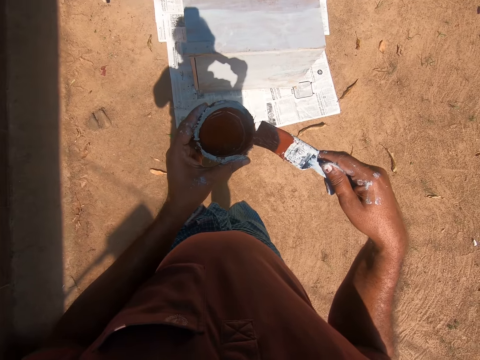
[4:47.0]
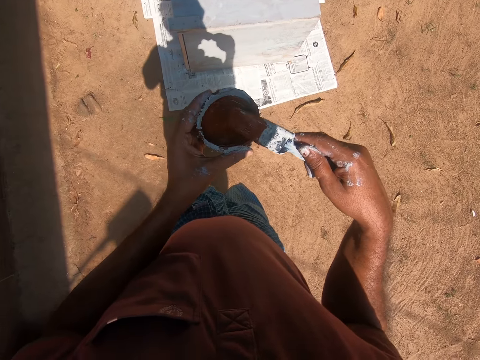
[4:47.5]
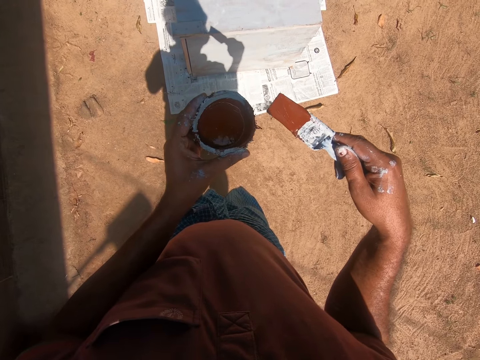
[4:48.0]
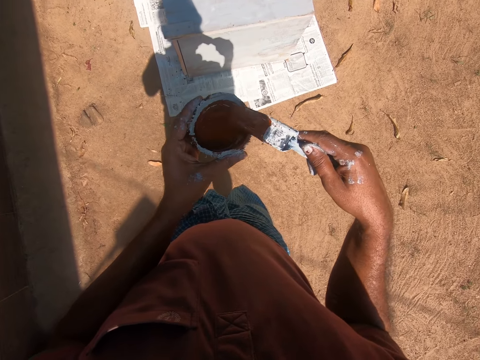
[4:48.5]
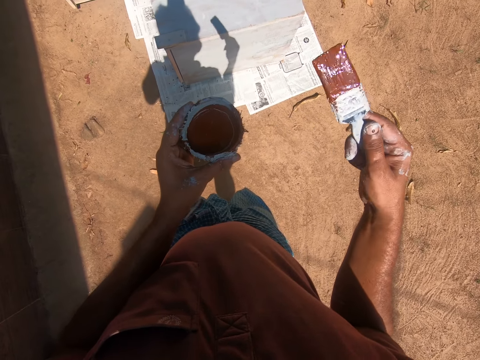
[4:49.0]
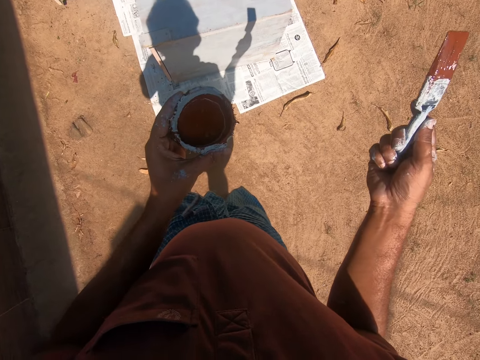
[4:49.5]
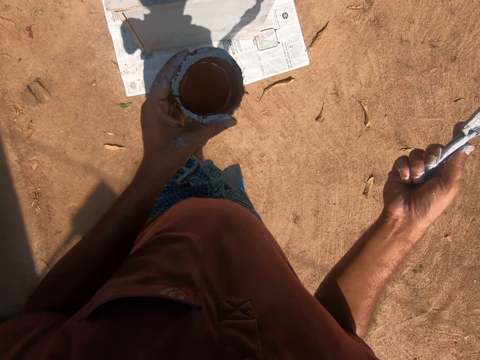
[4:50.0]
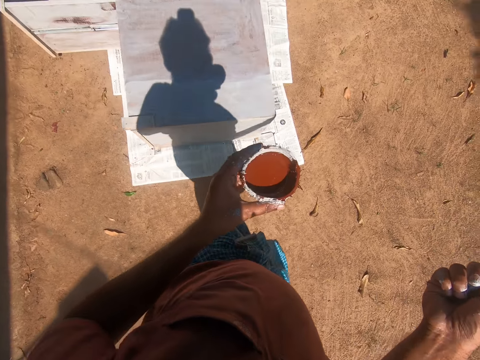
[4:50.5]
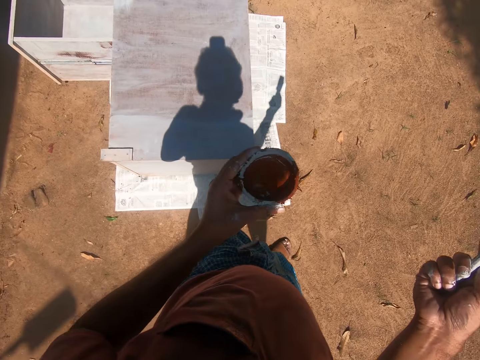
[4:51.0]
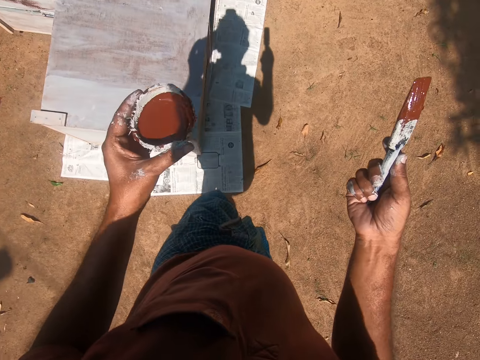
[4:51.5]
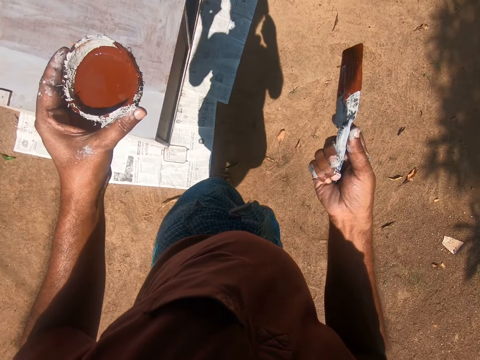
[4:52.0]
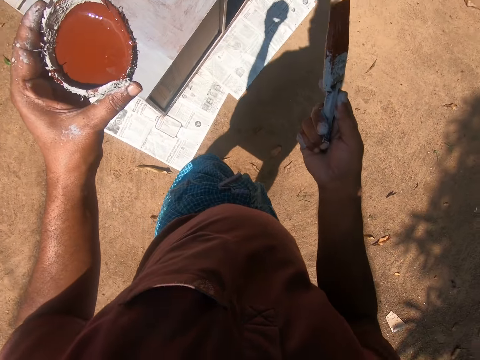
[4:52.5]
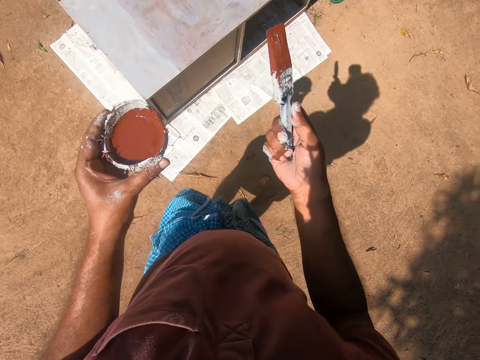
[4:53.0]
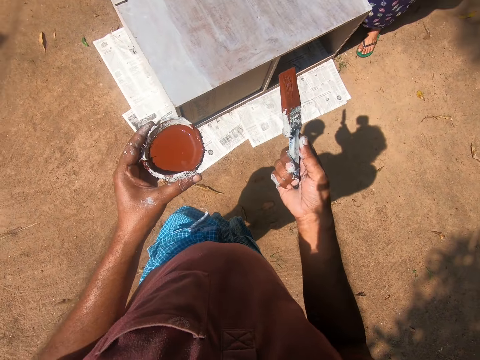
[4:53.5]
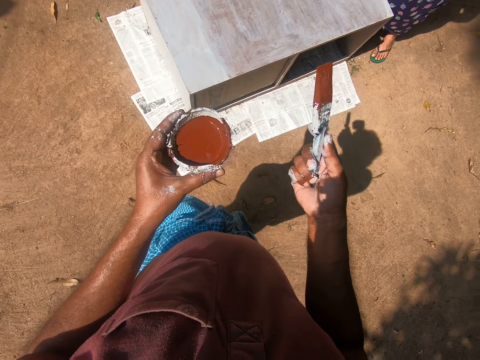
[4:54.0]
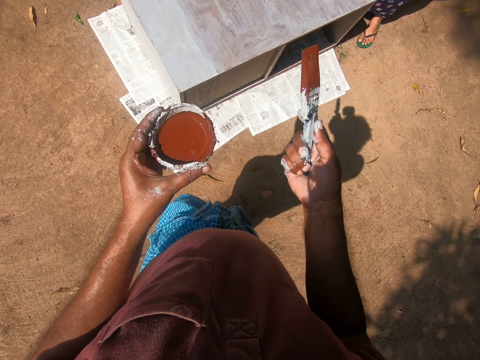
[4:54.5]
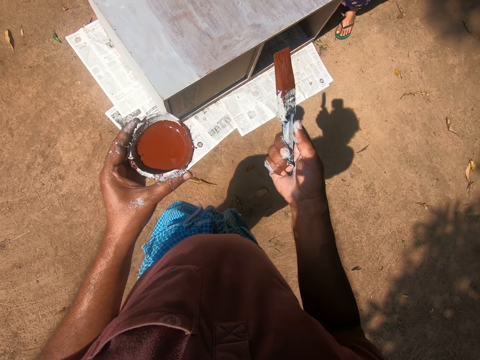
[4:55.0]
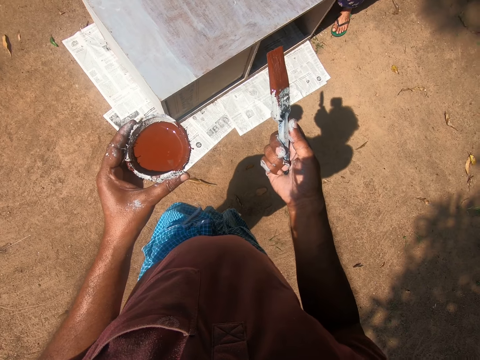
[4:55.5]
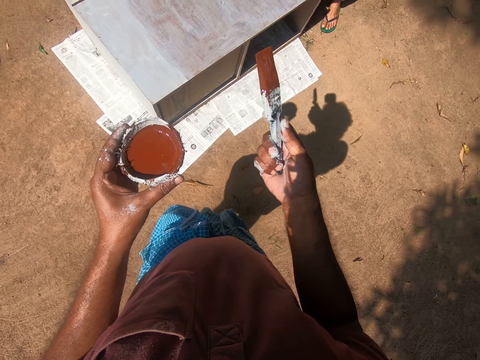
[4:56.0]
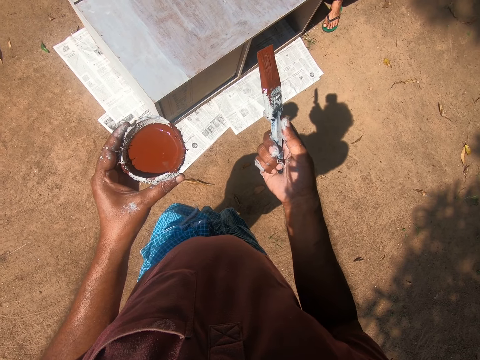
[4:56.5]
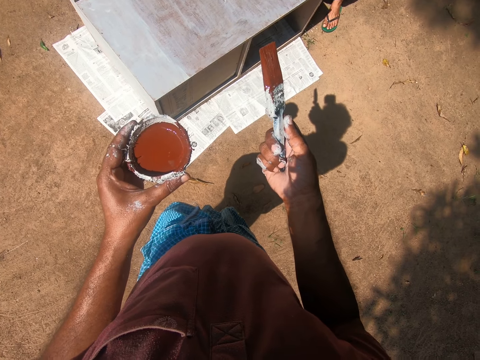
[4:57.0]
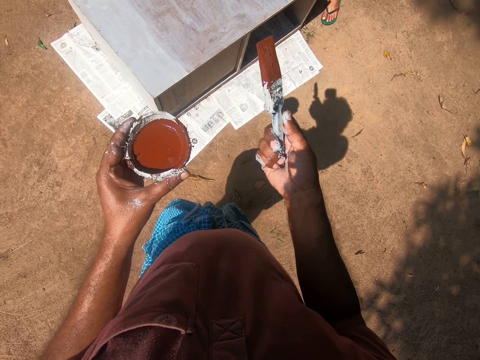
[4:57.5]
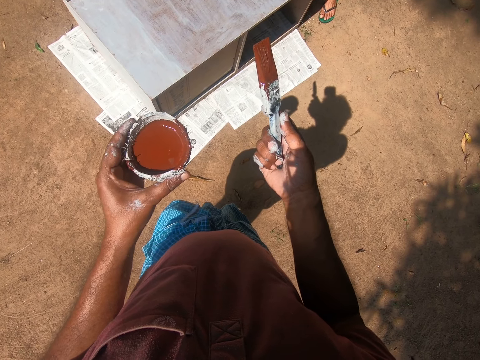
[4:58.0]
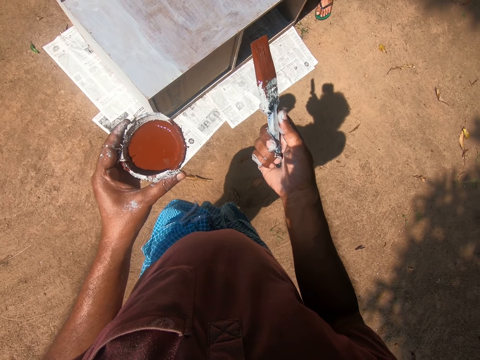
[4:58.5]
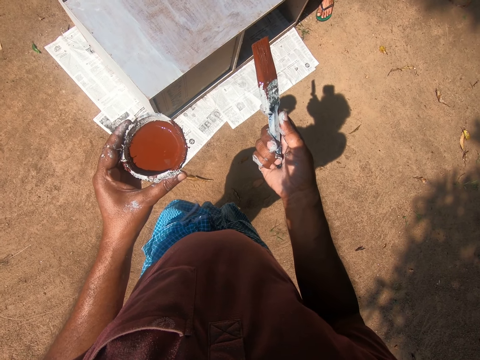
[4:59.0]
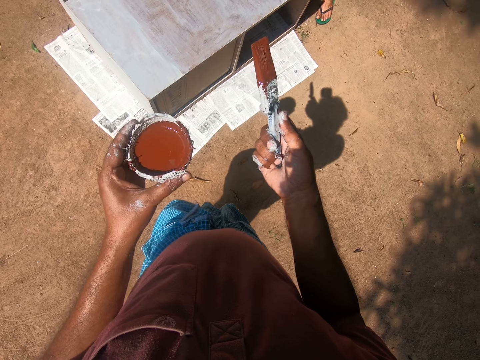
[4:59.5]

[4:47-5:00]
The camera wearer swings a hand. They walk around the cupboard on the field. They turn the body right. A woman inspects the cupboard. The camera wearer stands on the ground.

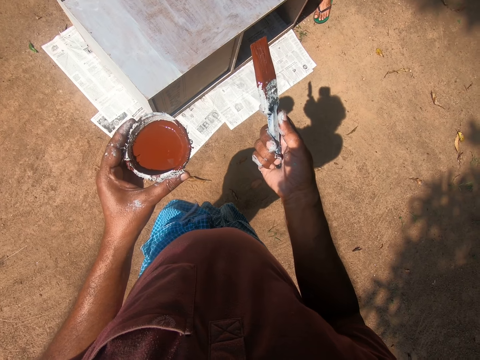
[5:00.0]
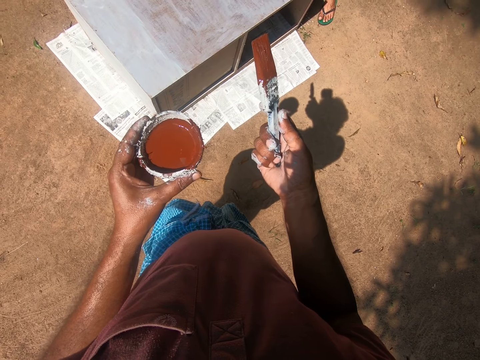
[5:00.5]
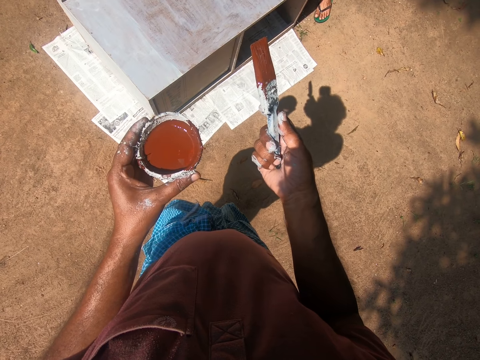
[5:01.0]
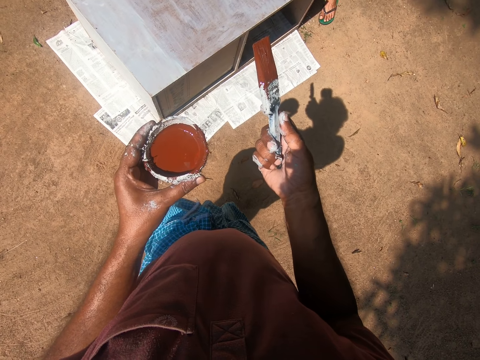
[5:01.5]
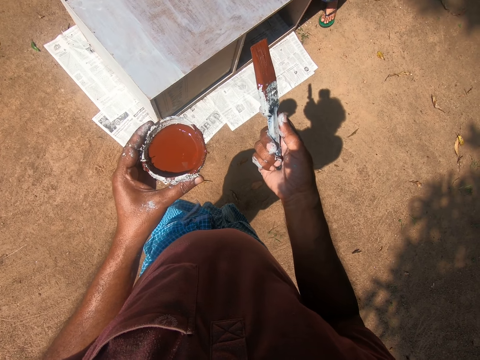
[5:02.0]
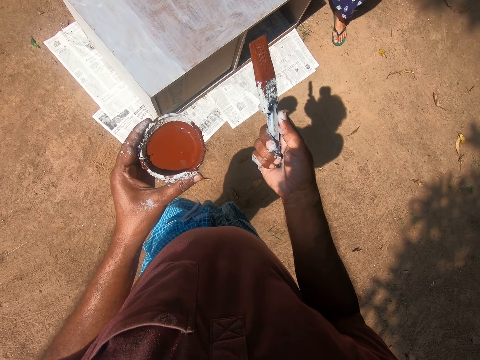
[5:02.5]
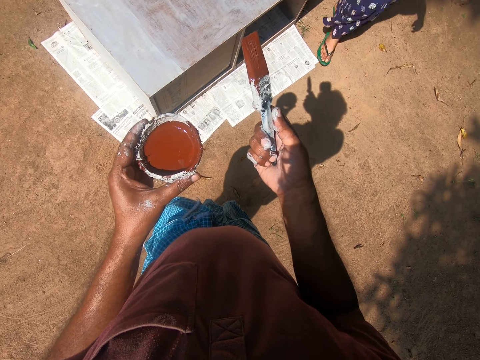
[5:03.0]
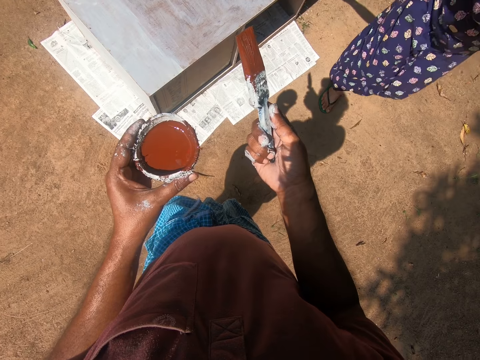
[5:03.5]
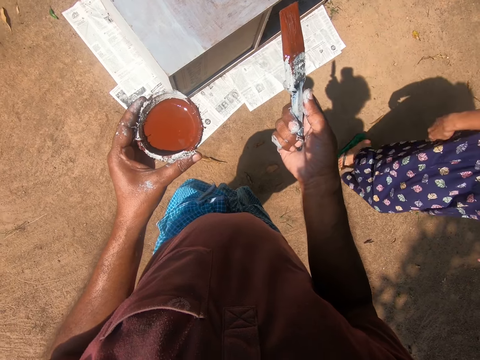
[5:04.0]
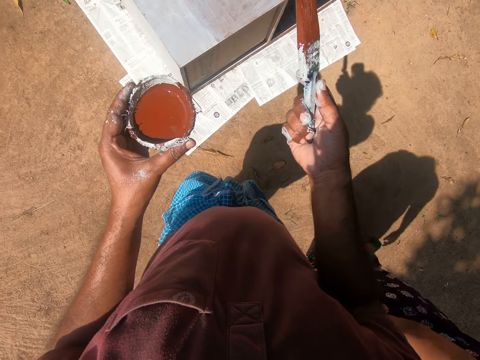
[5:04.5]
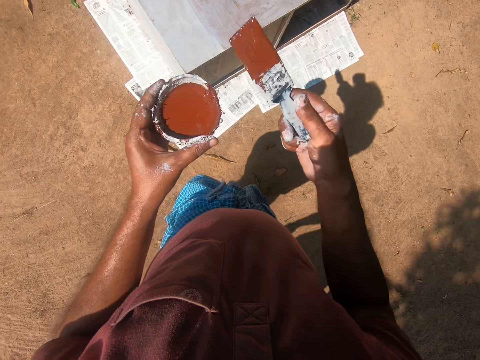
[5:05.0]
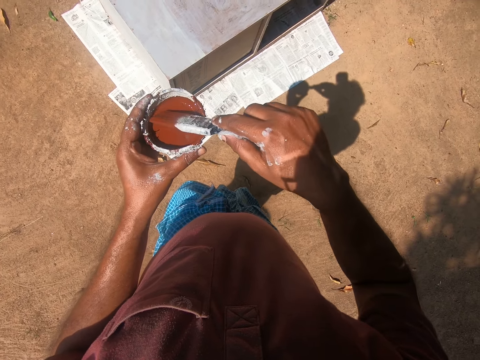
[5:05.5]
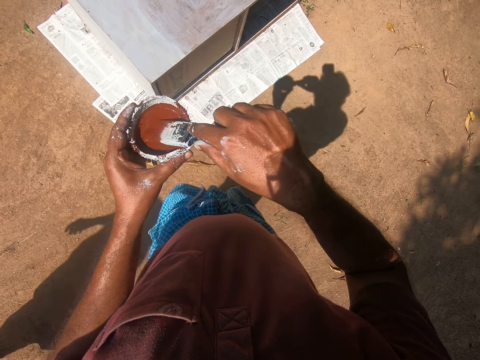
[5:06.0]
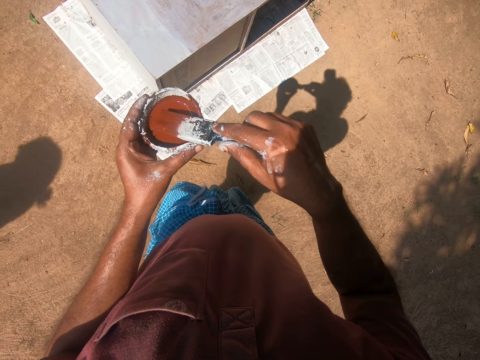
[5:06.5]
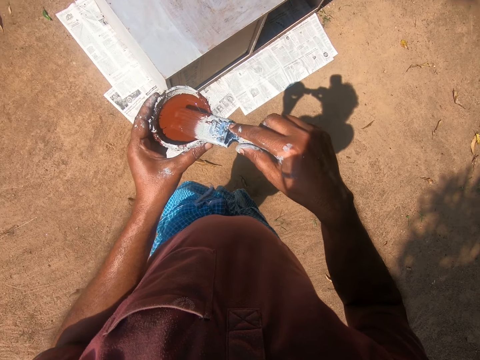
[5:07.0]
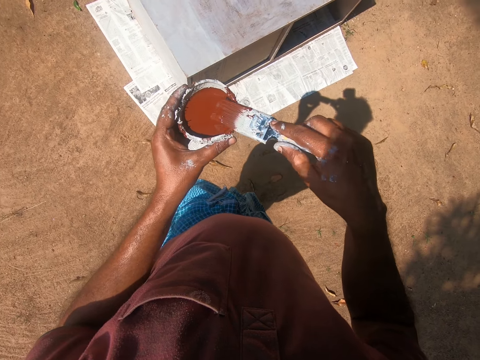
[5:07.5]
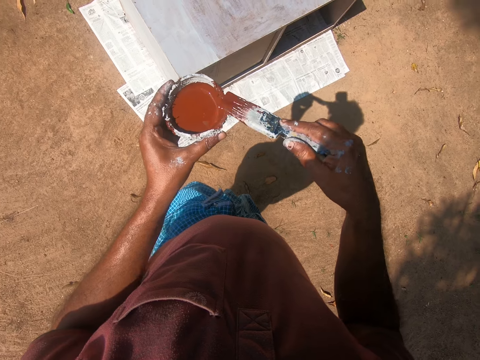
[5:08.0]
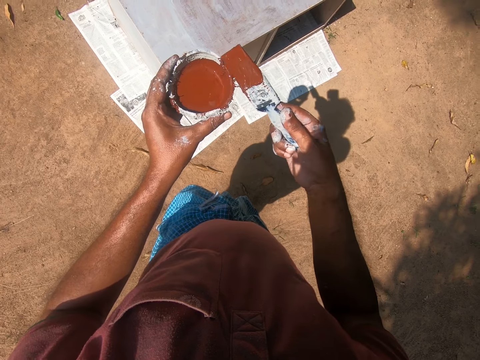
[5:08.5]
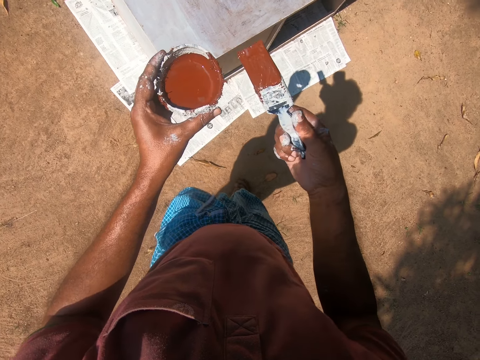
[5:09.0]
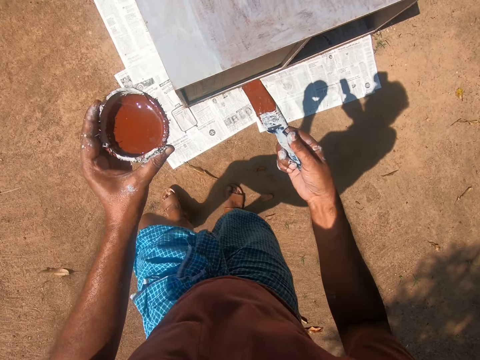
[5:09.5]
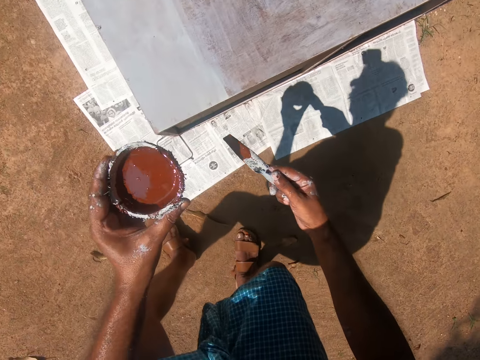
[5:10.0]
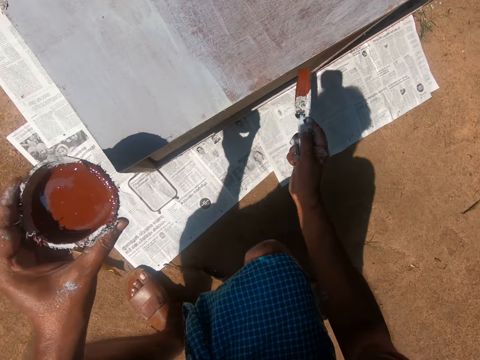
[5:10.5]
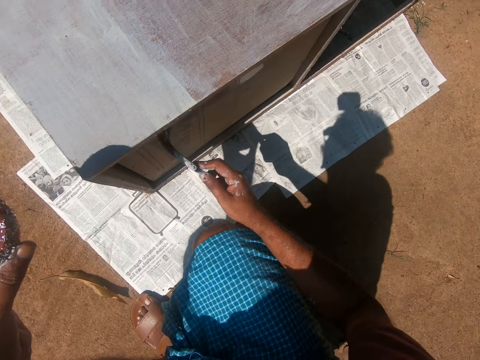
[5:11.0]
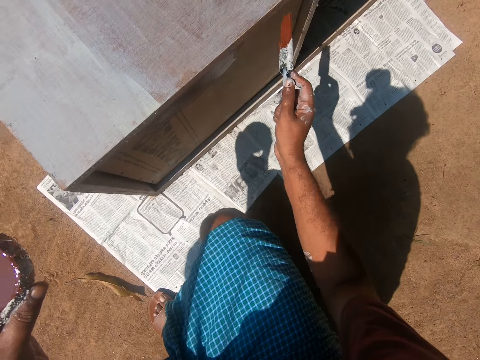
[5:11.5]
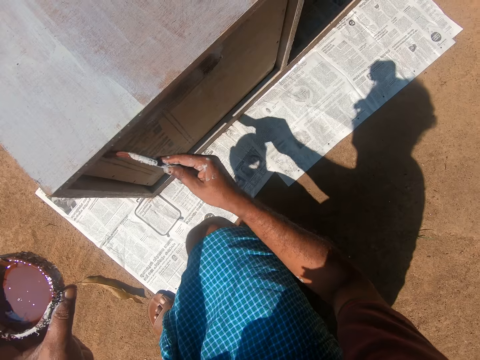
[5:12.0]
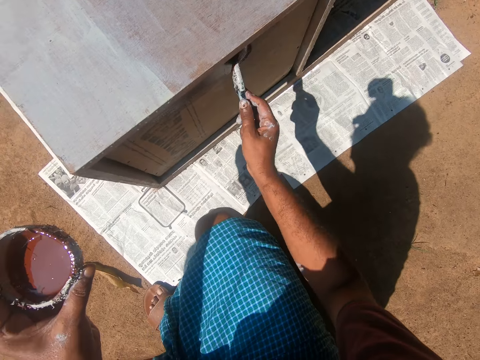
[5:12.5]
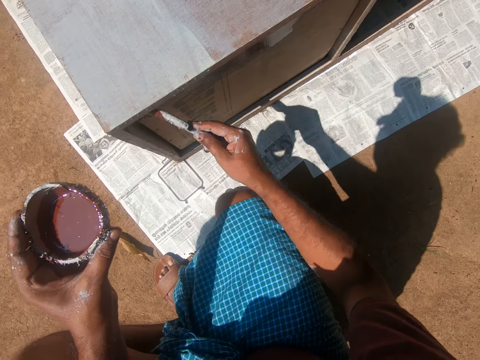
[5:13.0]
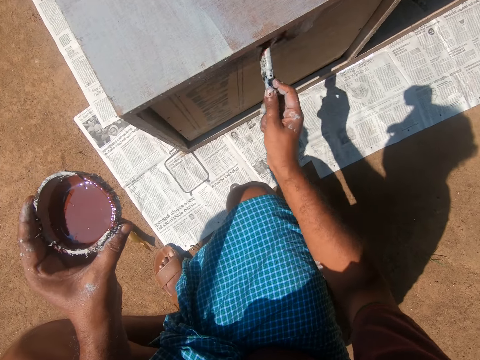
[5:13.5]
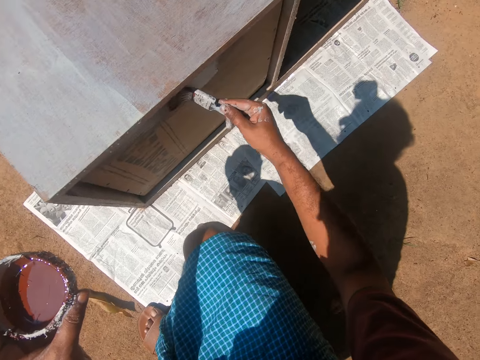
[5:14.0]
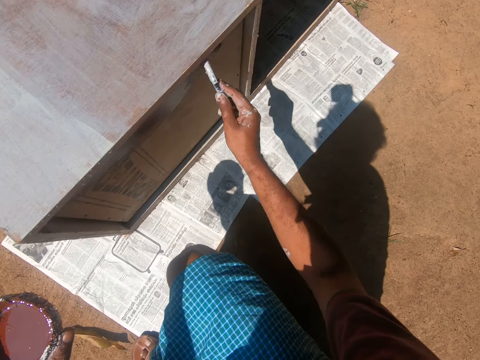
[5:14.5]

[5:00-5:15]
The woman walks away from the cupboard around the camera wearer on the ground. The camera wearer swings a hand. They put the brush into the paint in the painting bowl. They swing a hand. They remove excess paint on the brush with the edge of the painting bowl. They squat on the ground and bend towards the cupboard. They paint the back of a drawer of the cupboard with the paint brush. They swing a hand.
